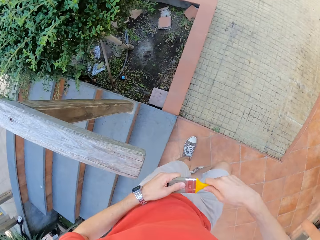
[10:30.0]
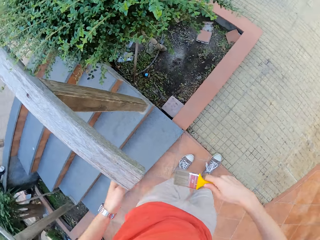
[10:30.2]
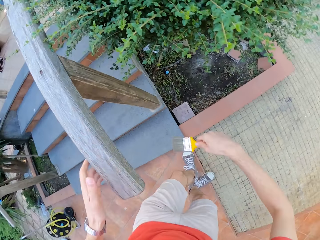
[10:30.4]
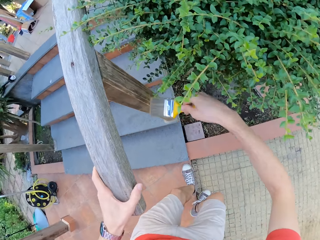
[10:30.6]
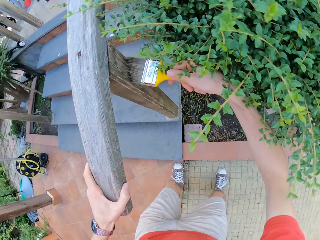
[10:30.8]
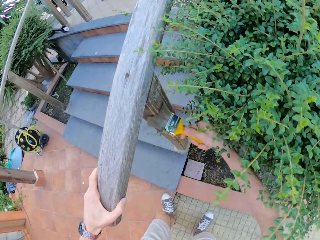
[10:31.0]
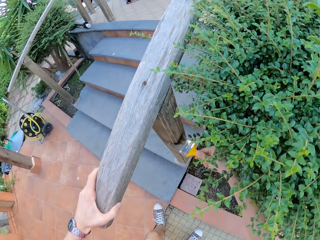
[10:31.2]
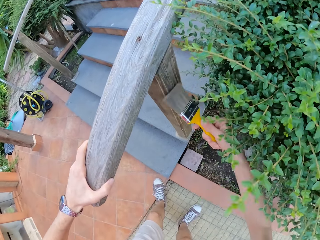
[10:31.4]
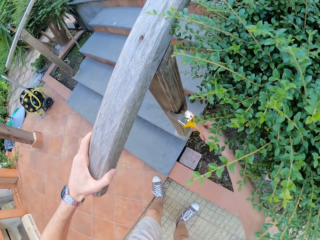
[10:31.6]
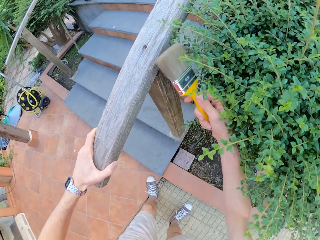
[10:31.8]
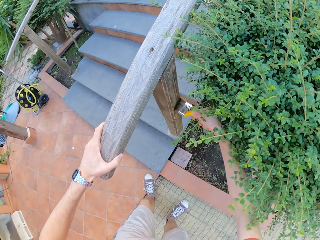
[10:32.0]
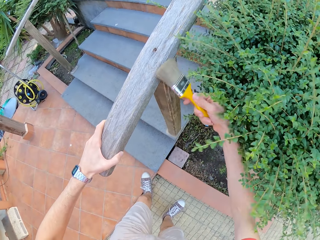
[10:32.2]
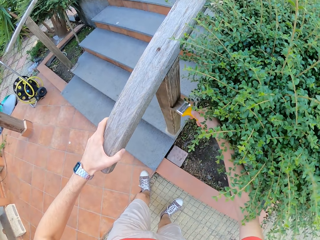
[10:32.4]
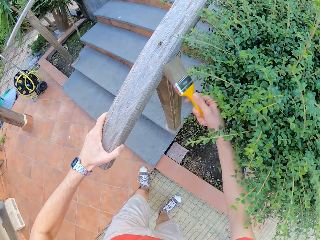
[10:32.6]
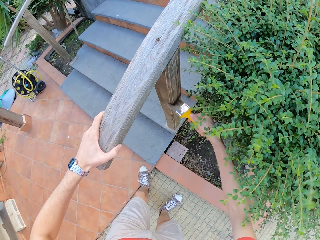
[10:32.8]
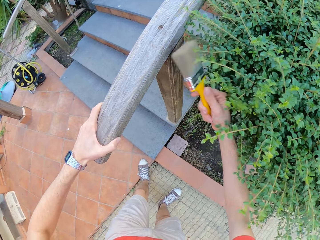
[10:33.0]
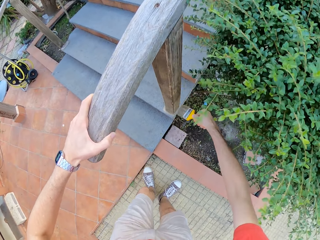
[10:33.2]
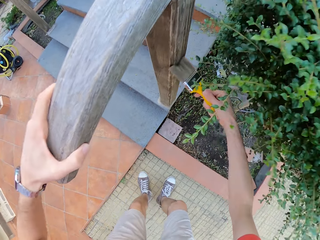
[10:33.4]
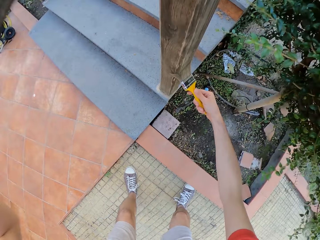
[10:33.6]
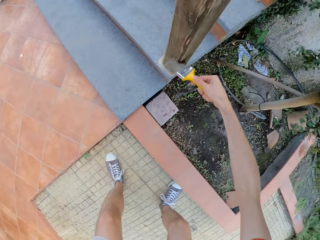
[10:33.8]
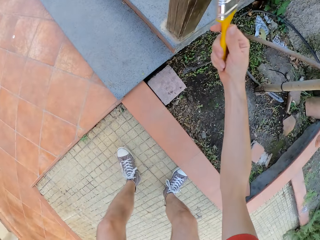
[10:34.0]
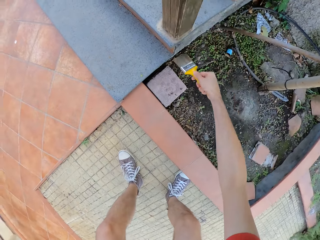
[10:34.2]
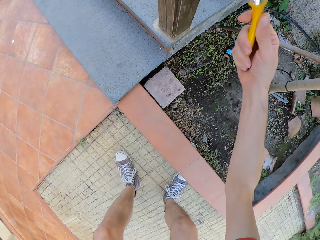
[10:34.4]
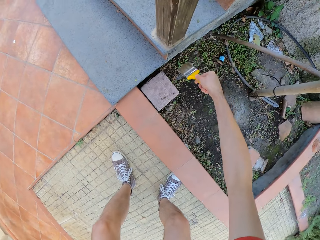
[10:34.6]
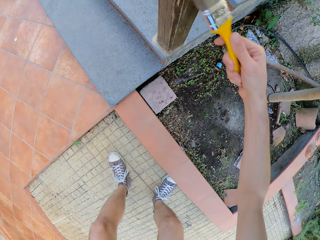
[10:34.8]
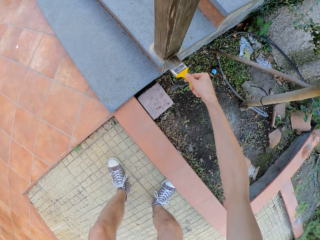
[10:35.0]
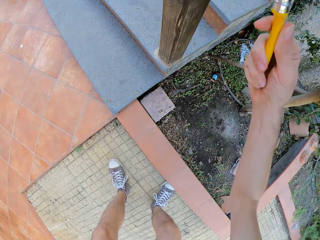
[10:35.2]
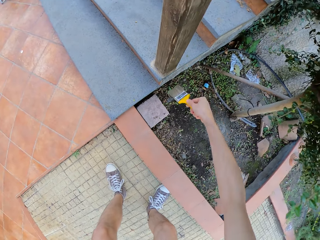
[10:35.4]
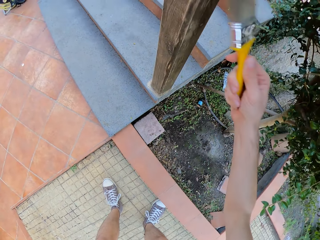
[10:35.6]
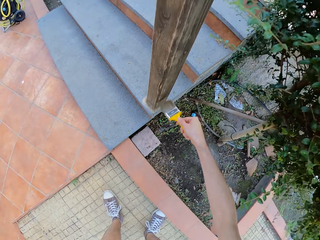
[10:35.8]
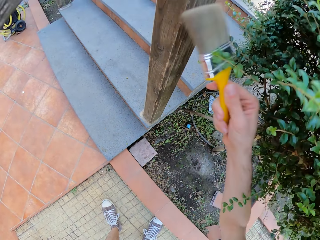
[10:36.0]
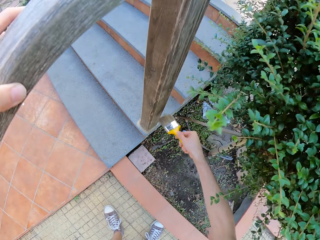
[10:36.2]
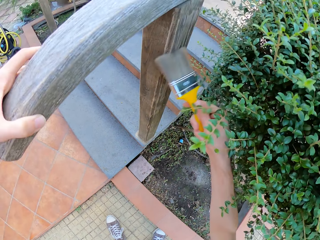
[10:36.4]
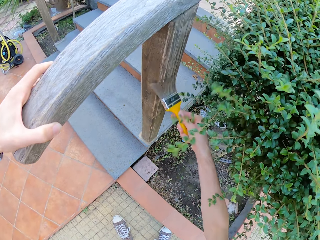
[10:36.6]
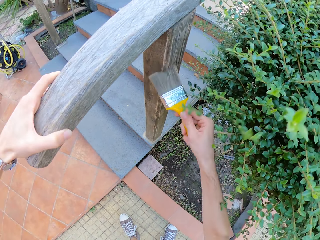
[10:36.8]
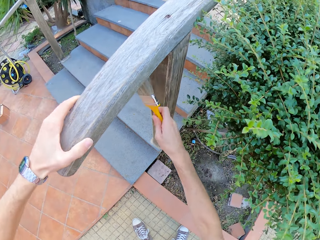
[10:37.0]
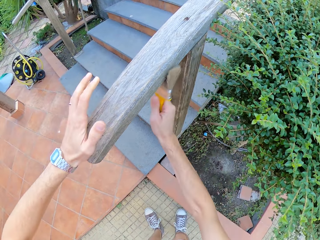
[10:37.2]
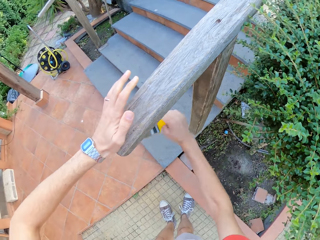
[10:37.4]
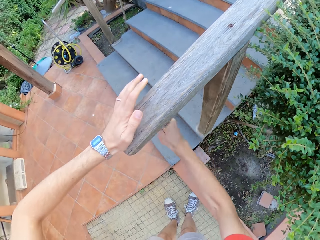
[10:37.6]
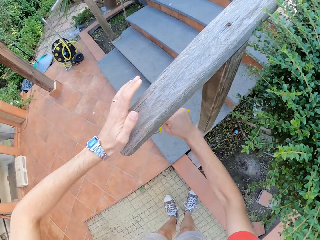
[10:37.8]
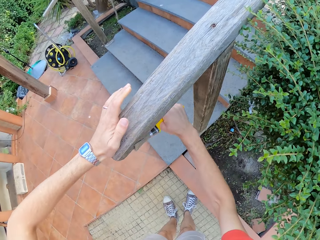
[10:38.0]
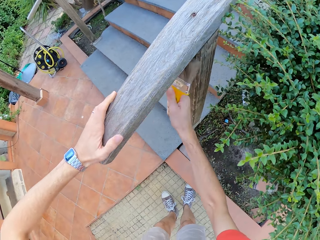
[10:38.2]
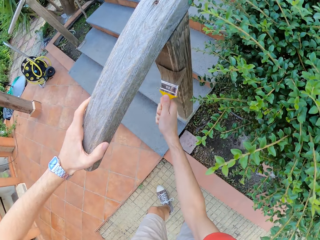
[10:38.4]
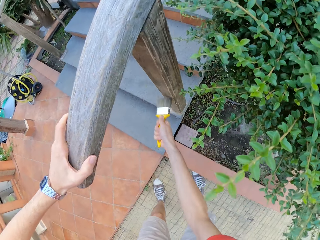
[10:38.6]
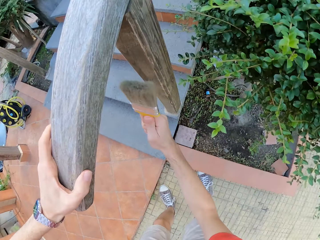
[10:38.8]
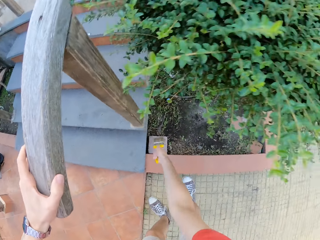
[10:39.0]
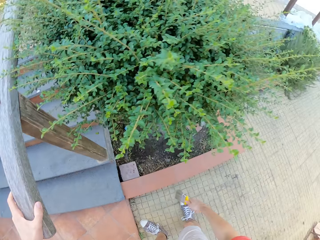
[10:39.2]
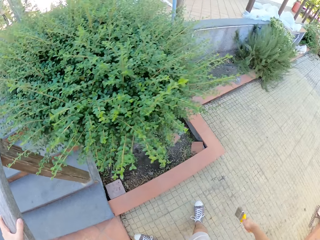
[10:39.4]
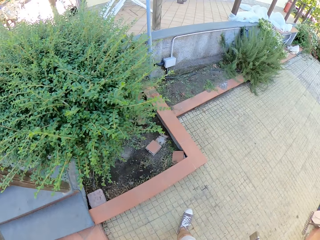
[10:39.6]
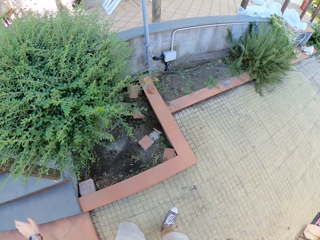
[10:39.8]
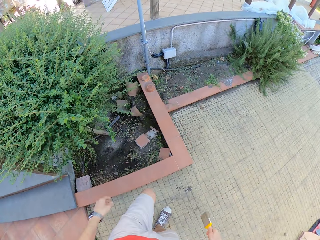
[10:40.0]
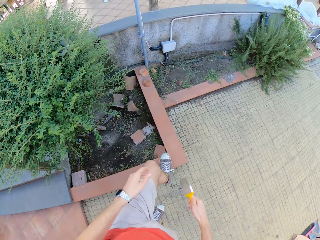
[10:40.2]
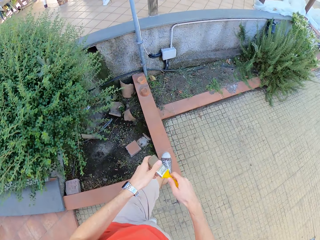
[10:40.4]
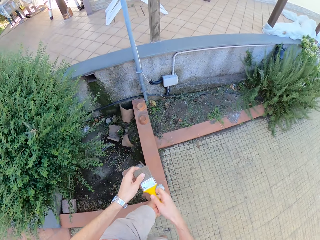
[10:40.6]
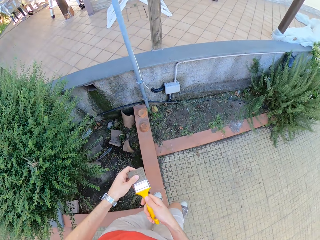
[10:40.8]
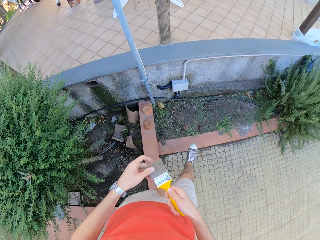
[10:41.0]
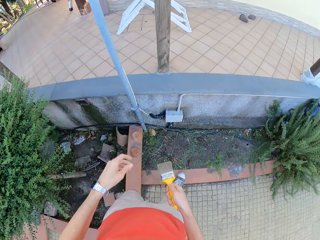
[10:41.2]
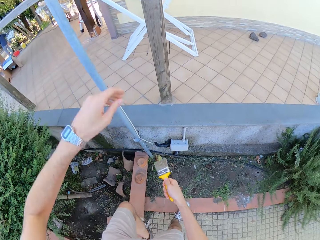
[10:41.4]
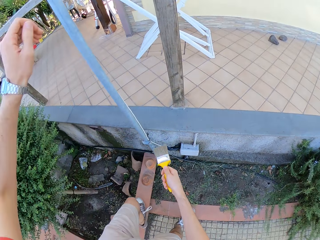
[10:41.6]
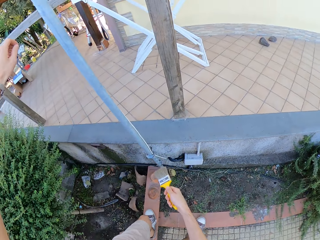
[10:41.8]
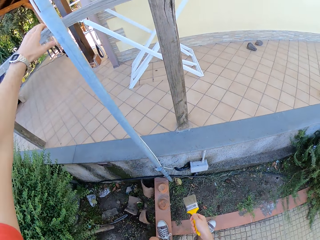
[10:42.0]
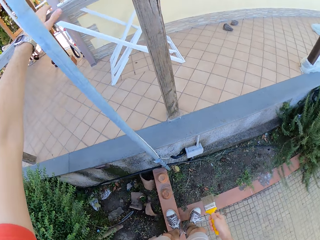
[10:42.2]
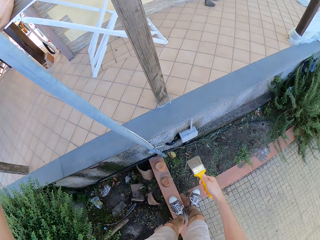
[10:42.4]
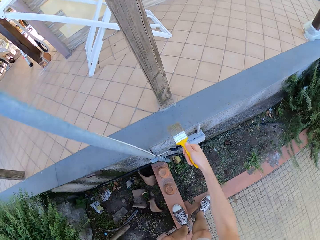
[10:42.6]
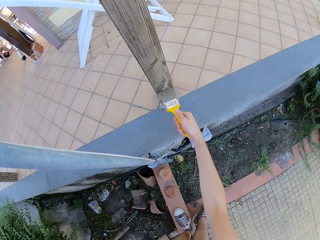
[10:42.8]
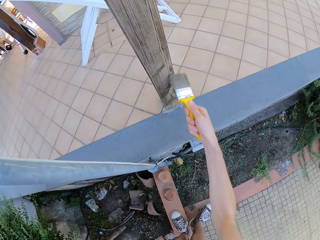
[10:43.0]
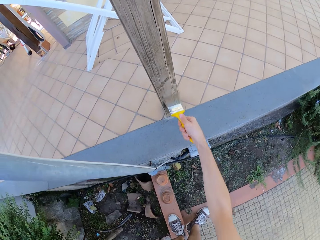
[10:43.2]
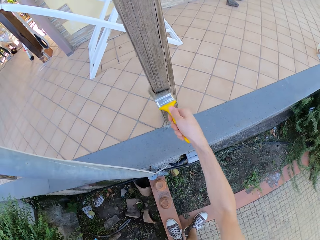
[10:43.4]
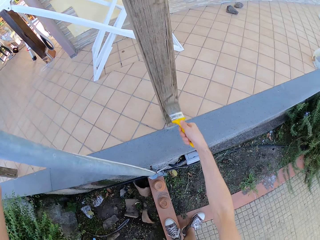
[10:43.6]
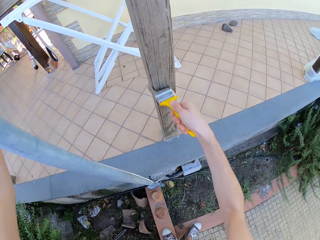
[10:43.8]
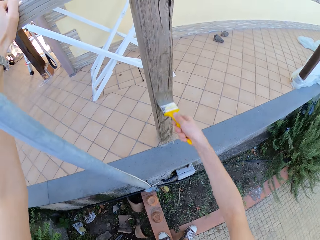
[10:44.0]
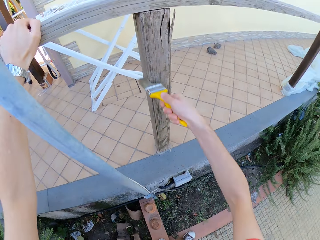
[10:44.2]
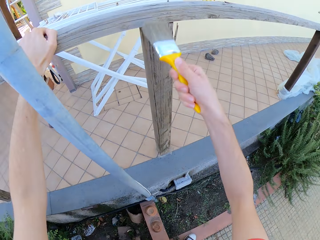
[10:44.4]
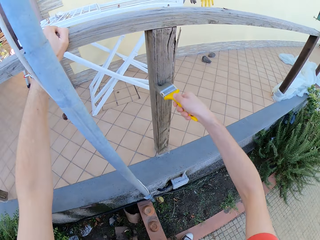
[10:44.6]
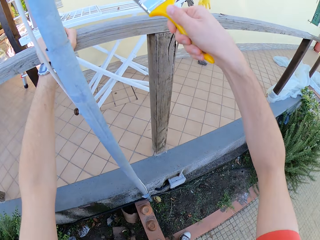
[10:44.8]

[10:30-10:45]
The camera wearer holds the balustrade with his left hand. He paints the balustrade with the paint brush with his right hand. He walks towards a plant. He moves towards the floor edge. He holds the brush with both hands. He holds the balustrade with his left hand. He paints the balustrade with the paint brush with his right hand.

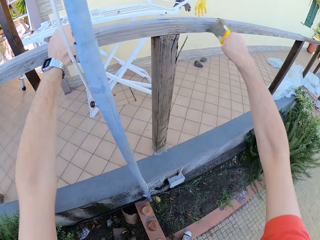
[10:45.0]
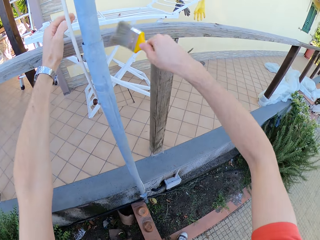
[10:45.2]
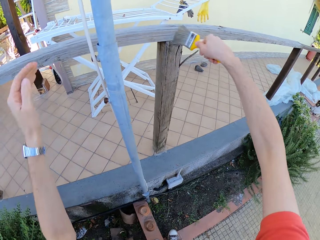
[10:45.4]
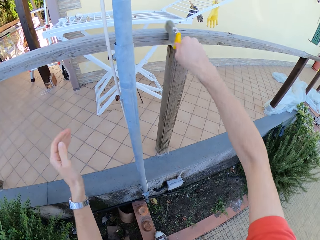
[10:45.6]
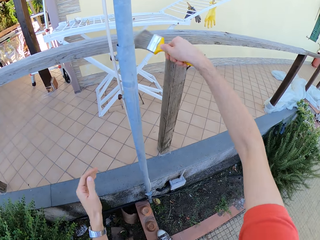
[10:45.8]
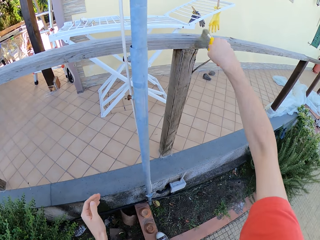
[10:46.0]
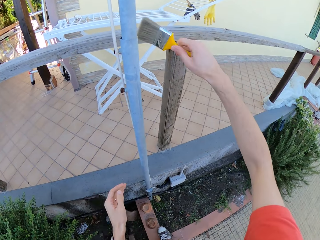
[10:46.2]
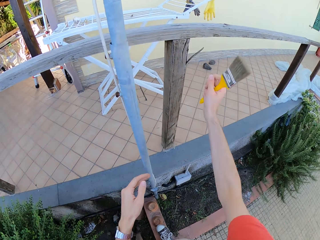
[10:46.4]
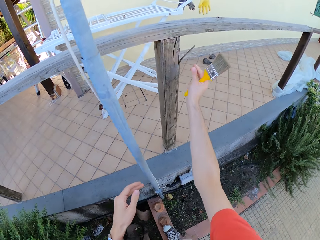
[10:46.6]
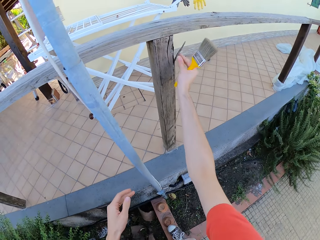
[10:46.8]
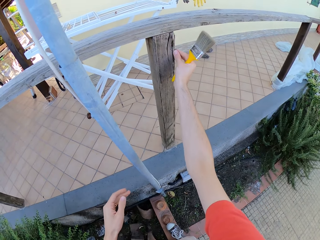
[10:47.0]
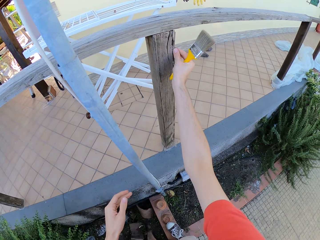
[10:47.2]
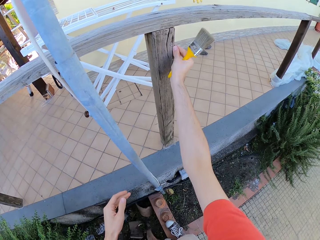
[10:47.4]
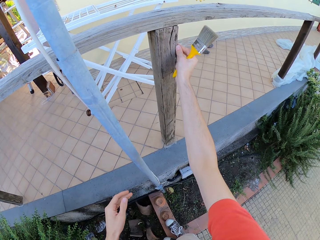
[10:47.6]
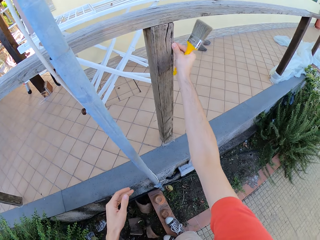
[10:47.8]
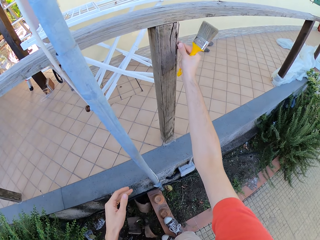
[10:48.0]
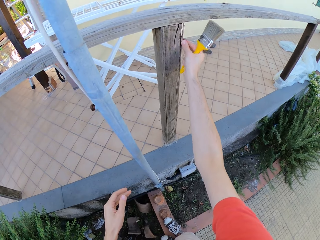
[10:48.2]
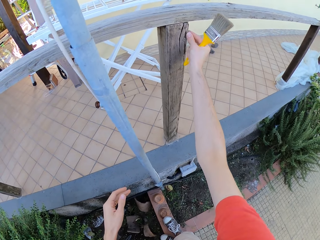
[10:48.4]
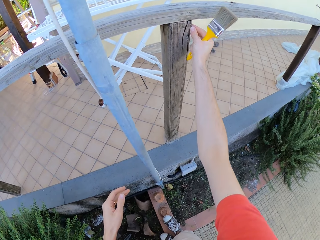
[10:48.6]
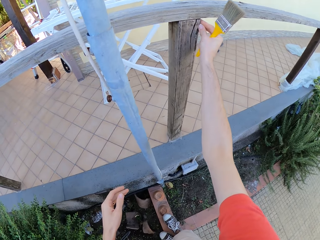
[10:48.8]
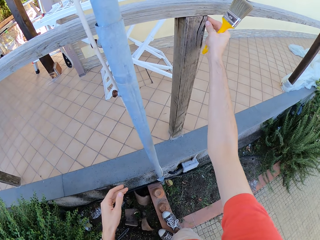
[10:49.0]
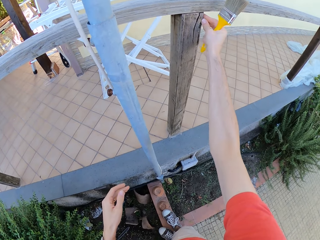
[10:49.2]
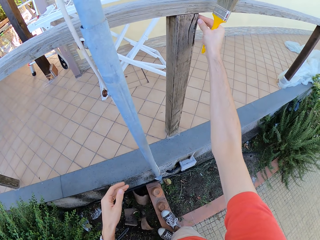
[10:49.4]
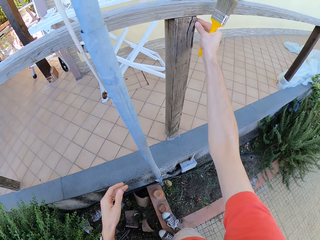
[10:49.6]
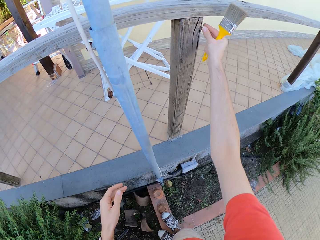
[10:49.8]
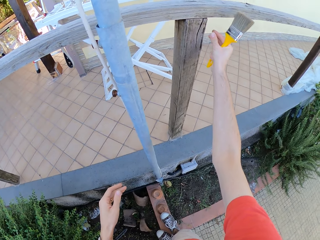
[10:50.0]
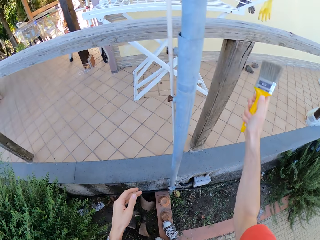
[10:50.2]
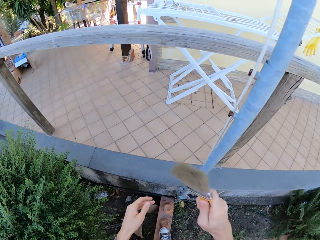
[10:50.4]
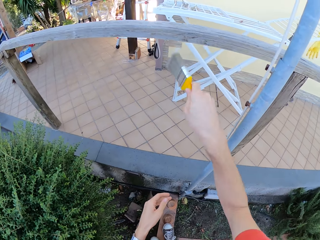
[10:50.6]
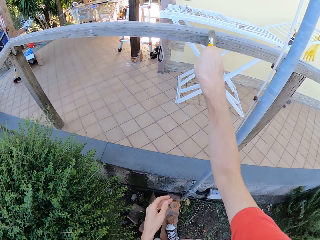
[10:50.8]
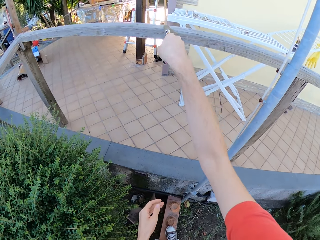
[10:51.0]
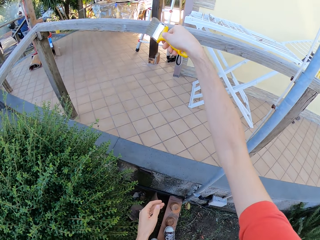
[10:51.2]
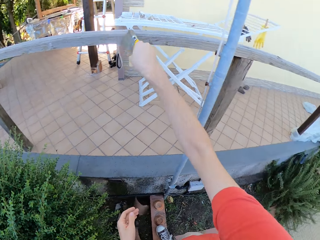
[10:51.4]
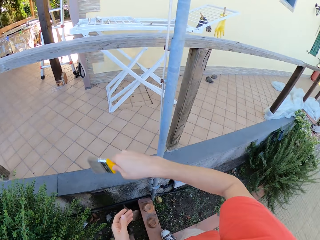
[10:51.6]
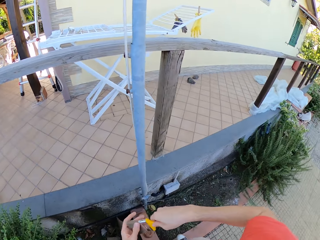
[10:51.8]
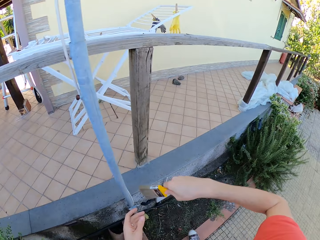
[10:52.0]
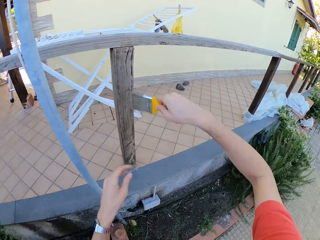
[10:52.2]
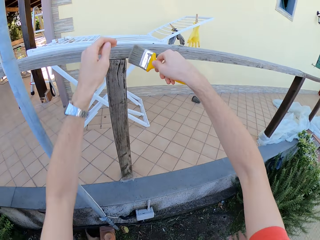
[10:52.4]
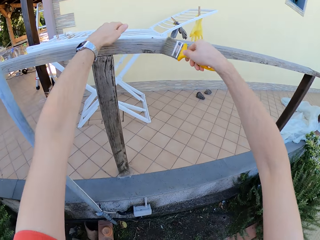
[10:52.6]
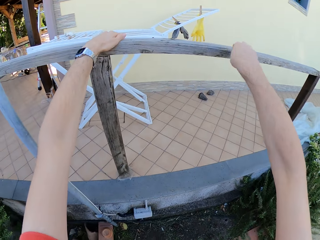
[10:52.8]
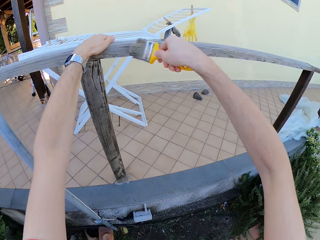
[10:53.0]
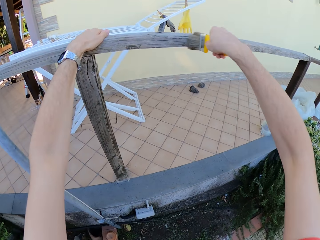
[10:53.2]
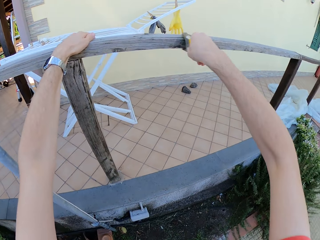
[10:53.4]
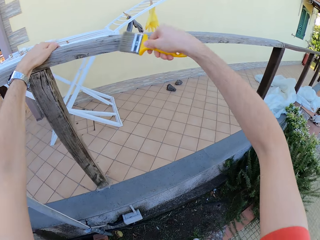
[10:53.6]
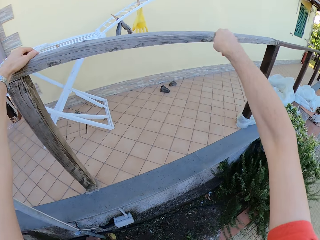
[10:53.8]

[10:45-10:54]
The camera wearer withdraws his left hand from the fence. He adjusts a broken piece of wood on the balustrade. He holds the piece of wood on the fence with the right hand. He paints the balustrade with the paint brush with his right hand. He withdraws his right hand from the fence and grabs the fence with the left hand.
